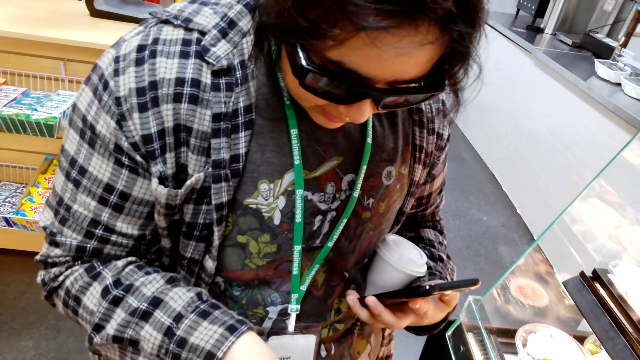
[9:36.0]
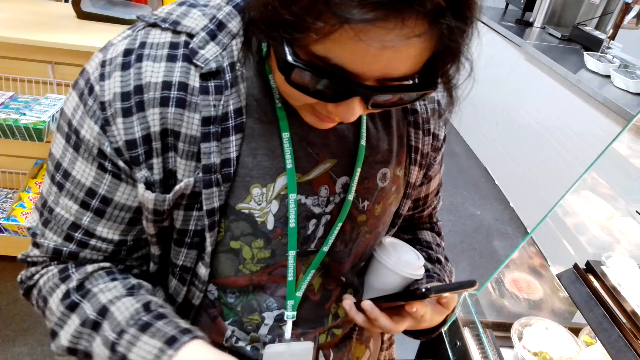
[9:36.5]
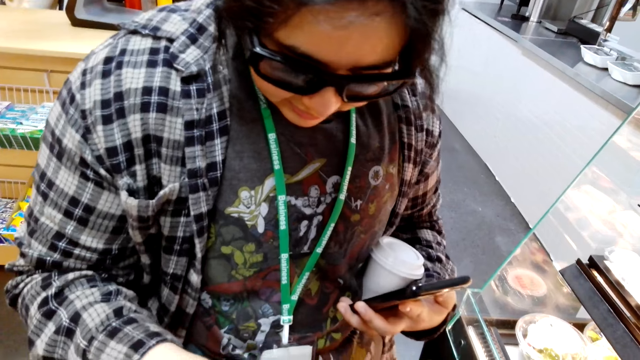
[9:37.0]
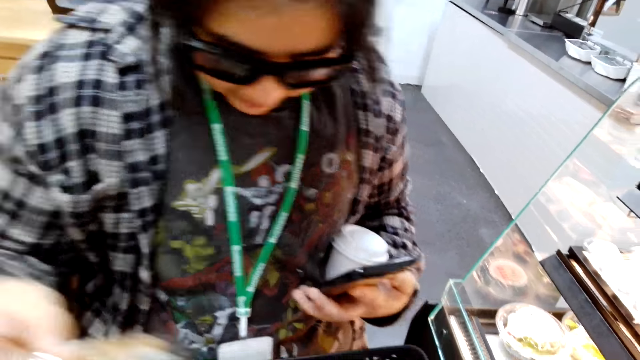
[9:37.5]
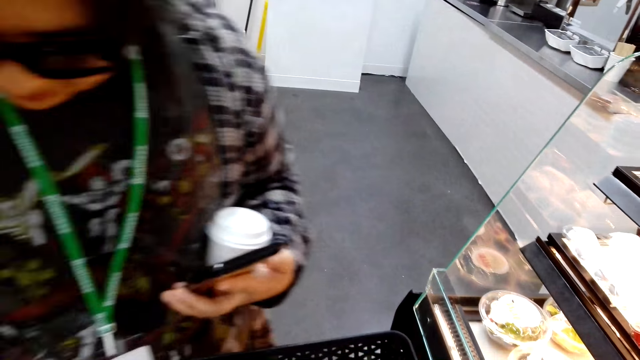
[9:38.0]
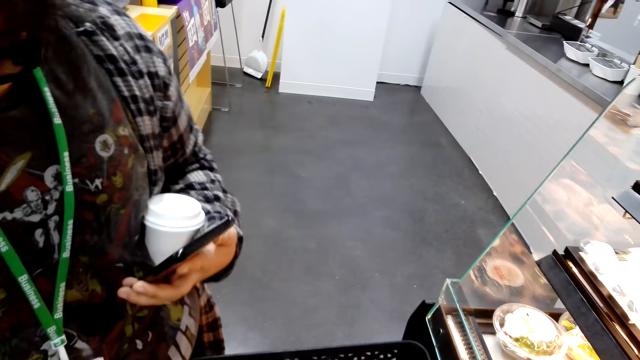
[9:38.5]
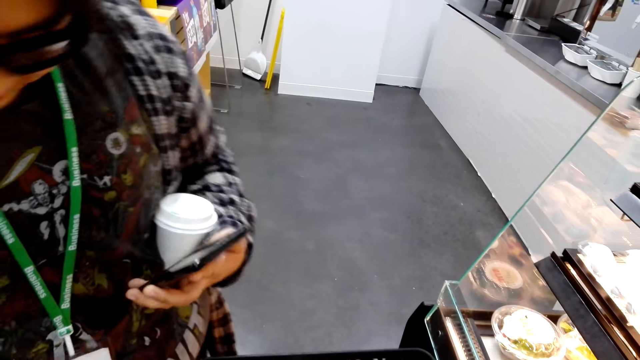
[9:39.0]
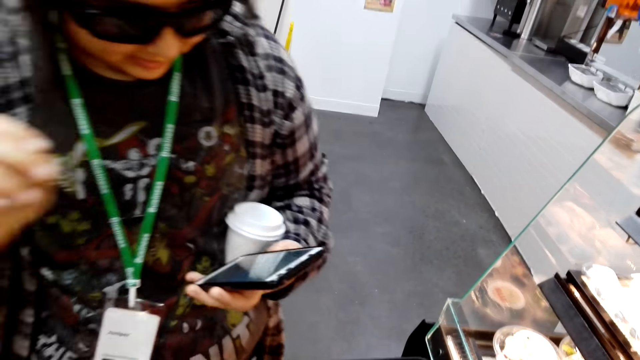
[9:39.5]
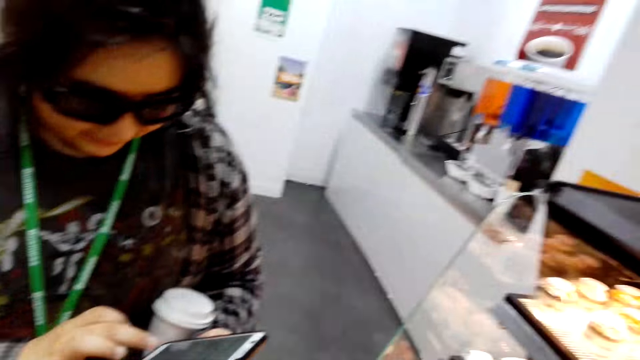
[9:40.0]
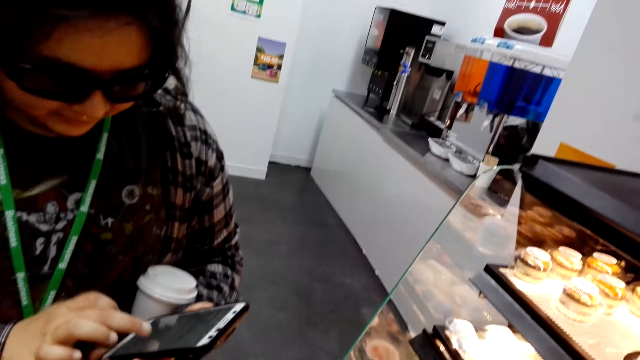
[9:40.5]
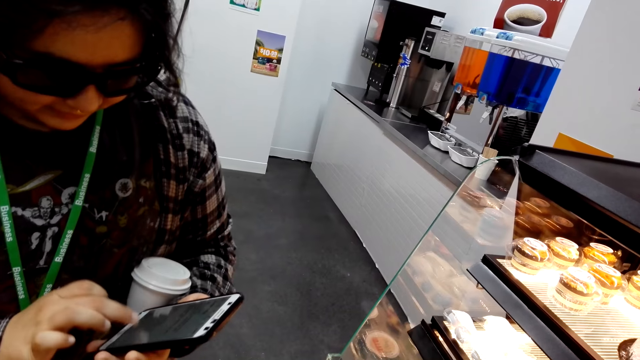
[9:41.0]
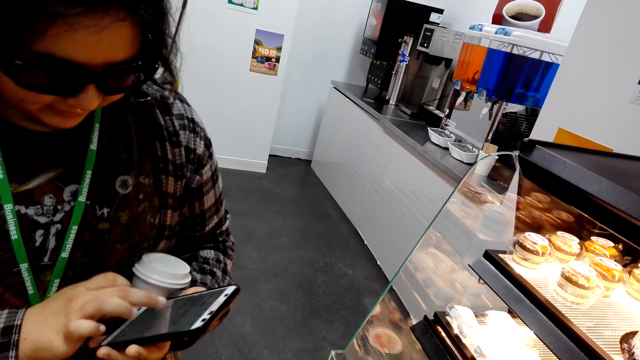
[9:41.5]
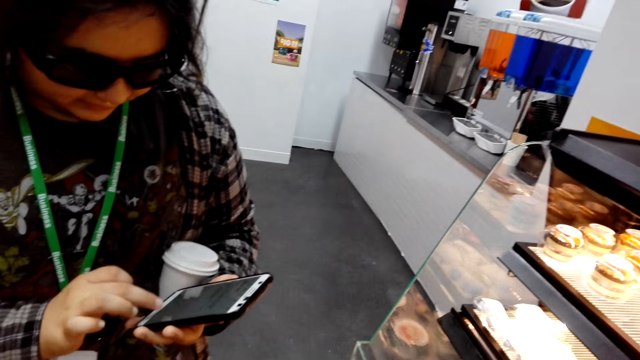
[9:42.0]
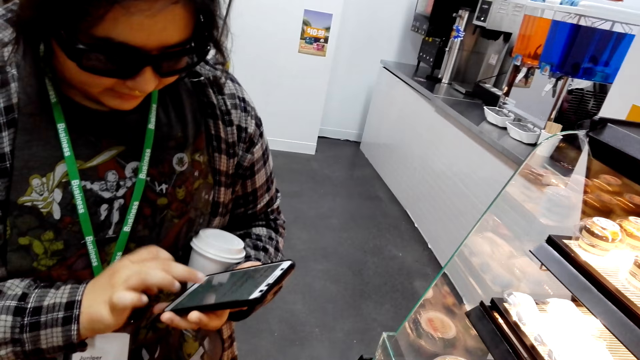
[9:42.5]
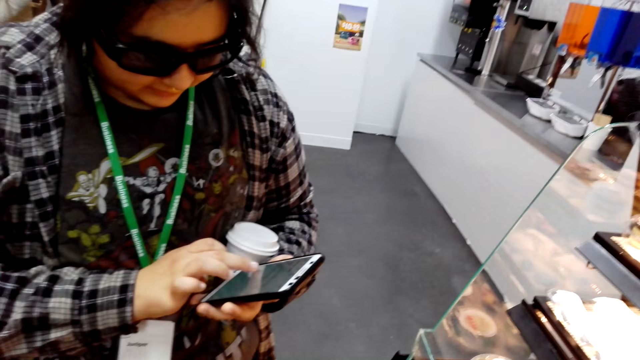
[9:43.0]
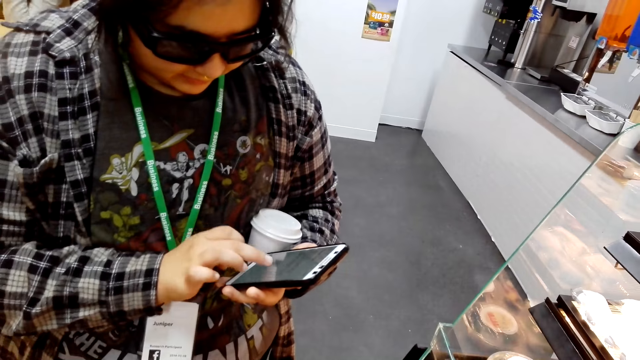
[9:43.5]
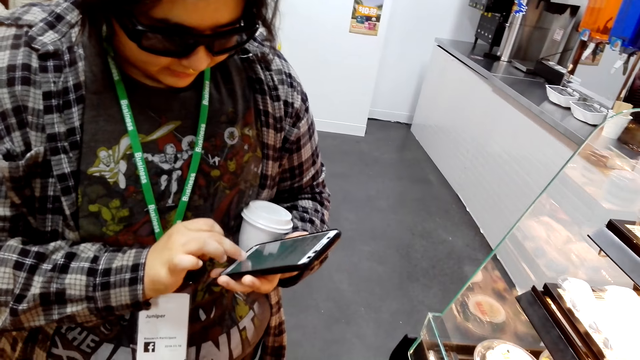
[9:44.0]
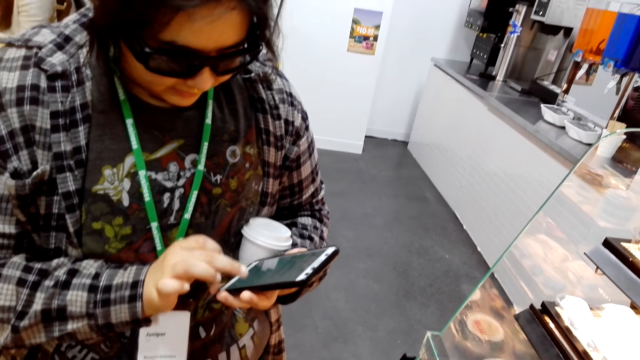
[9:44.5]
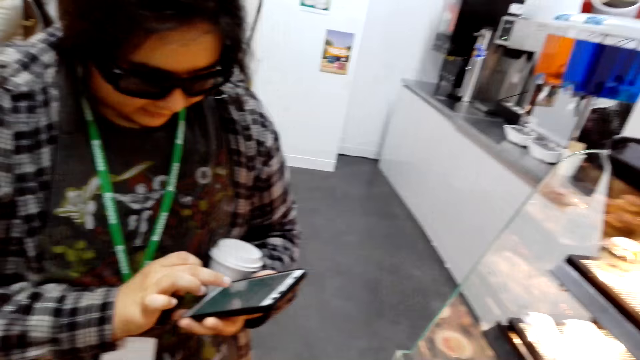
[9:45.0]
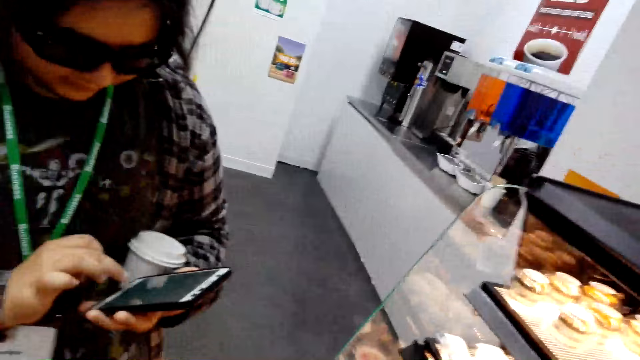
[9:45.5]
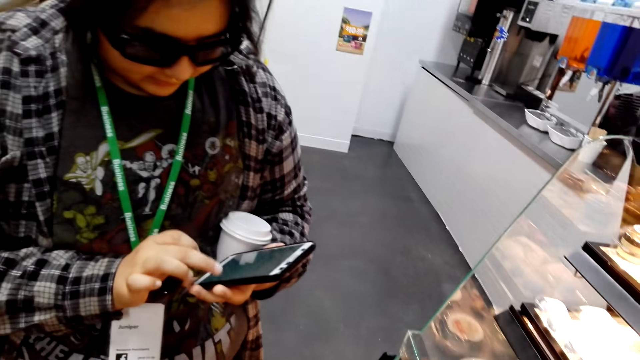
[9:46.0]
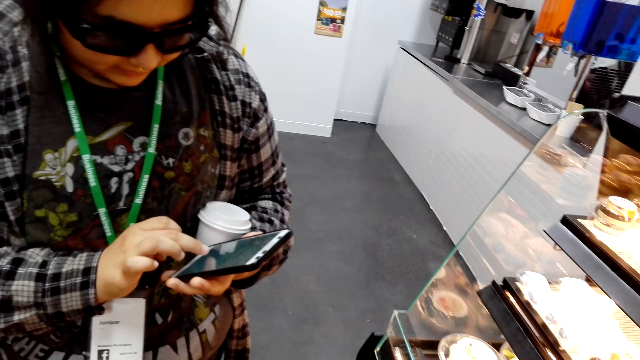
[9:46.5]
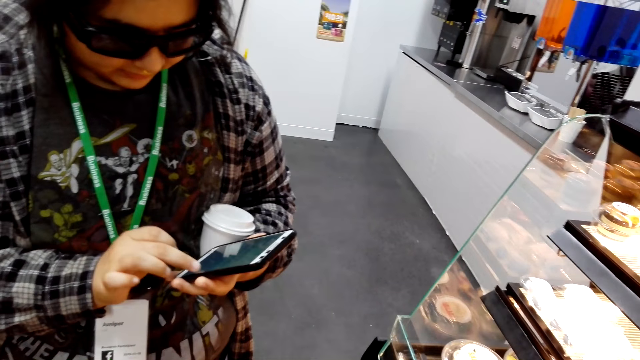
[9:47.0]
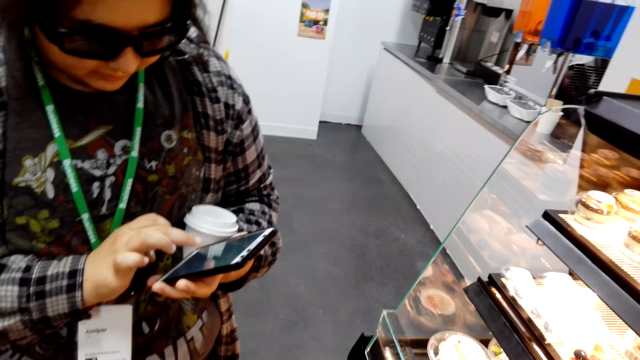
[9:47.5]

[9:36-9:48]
The woman checks in the basket, searches in the basket and clicks on the cell phone. She scrolls through the phone.

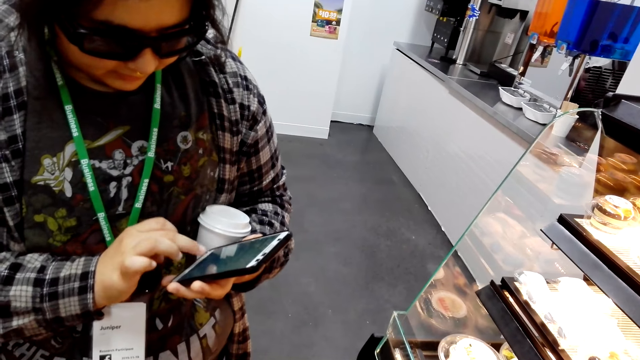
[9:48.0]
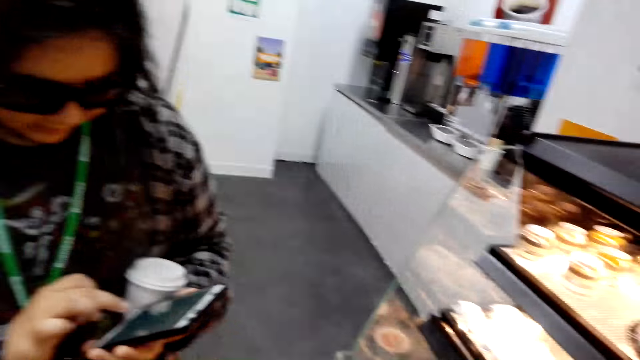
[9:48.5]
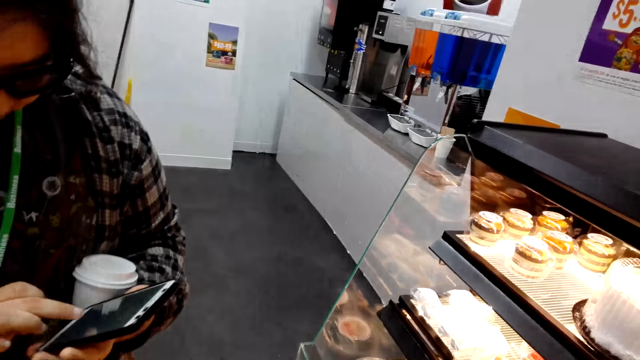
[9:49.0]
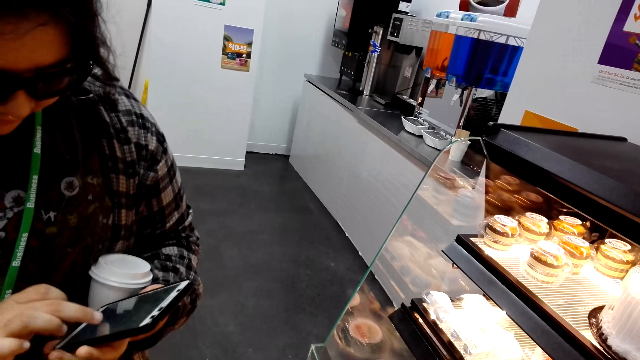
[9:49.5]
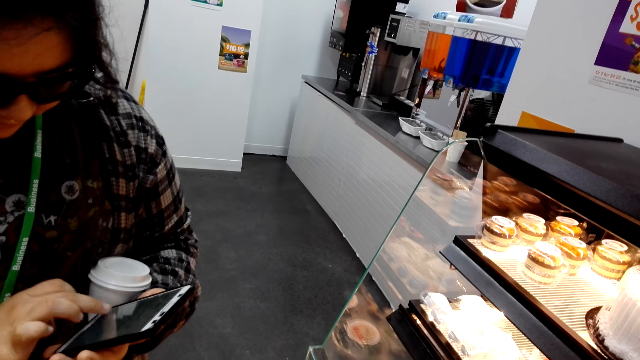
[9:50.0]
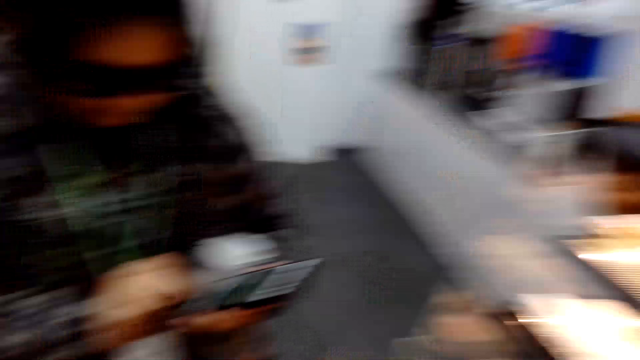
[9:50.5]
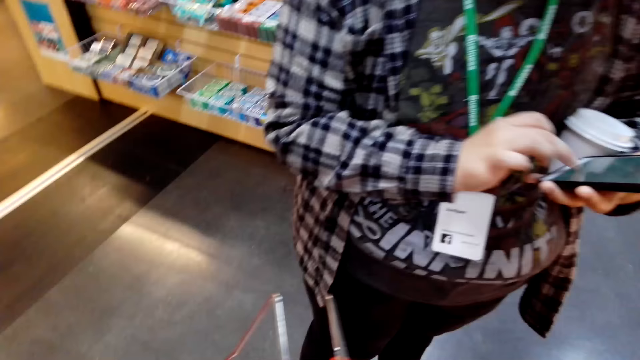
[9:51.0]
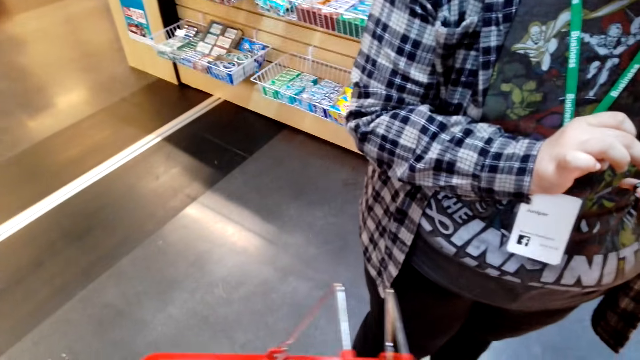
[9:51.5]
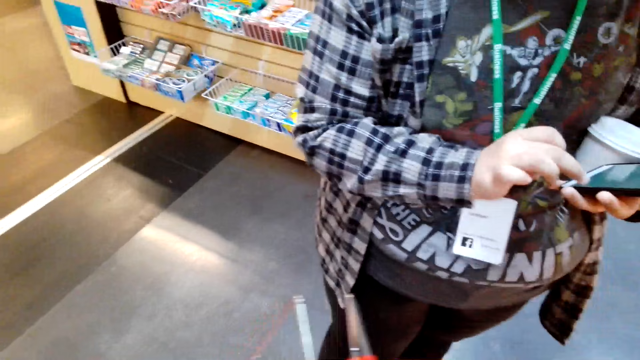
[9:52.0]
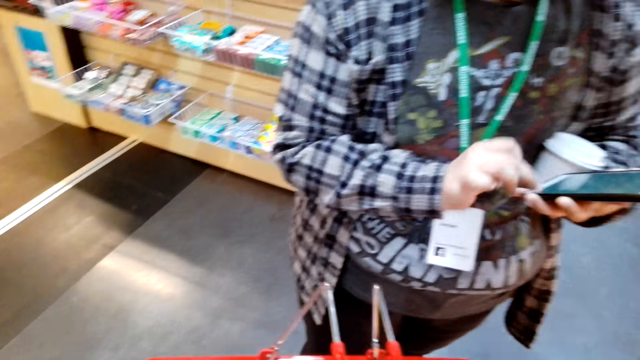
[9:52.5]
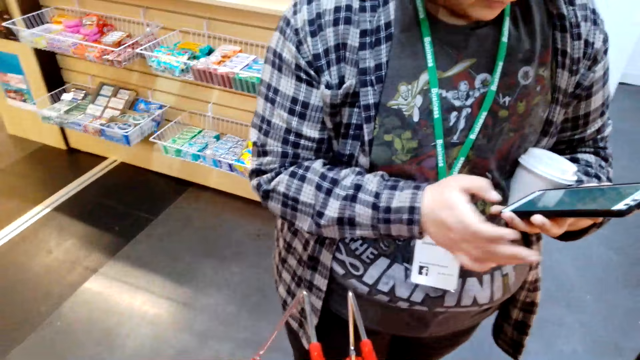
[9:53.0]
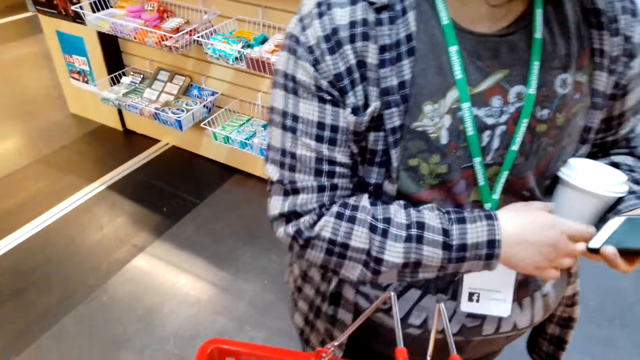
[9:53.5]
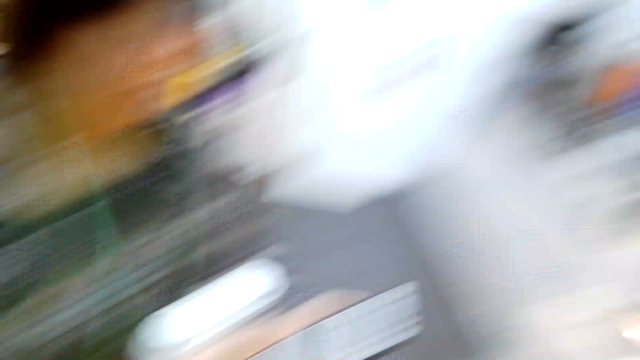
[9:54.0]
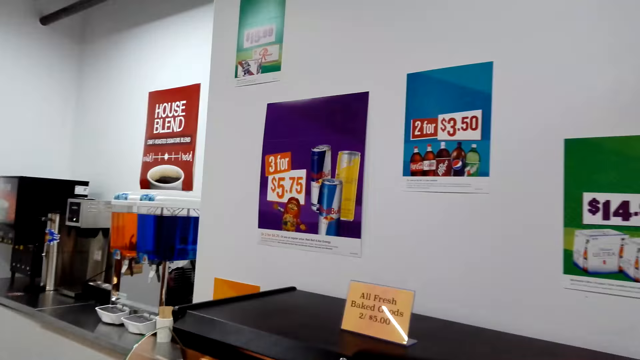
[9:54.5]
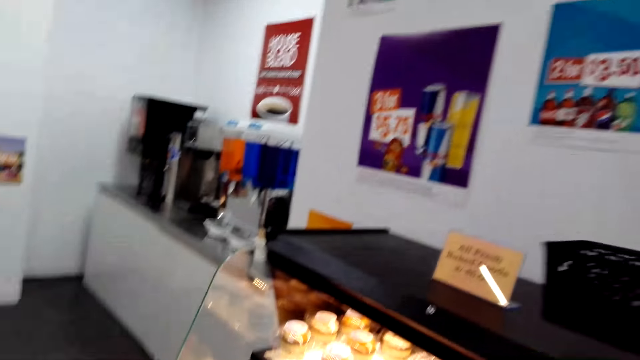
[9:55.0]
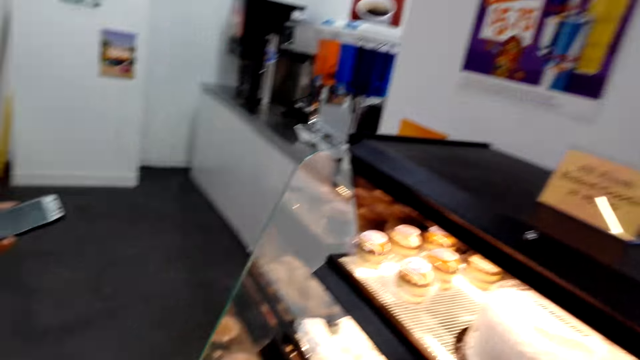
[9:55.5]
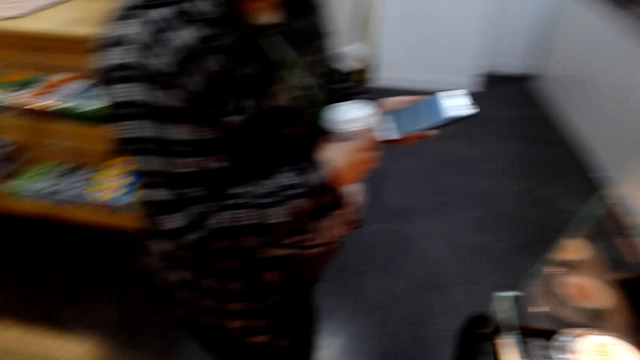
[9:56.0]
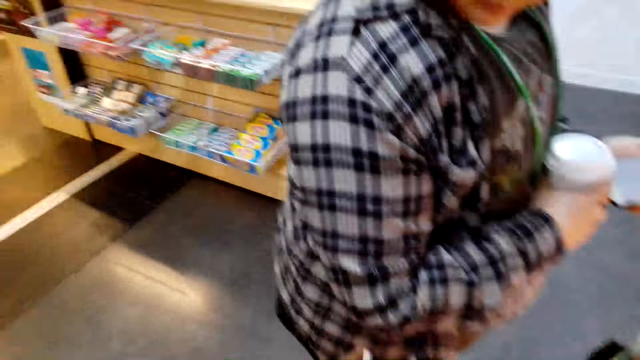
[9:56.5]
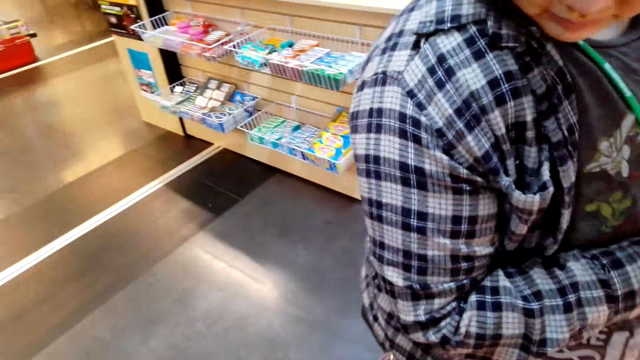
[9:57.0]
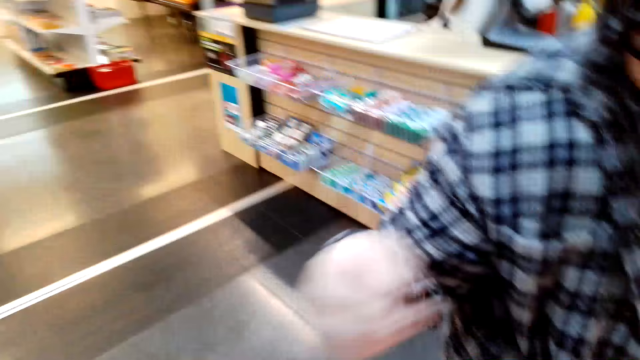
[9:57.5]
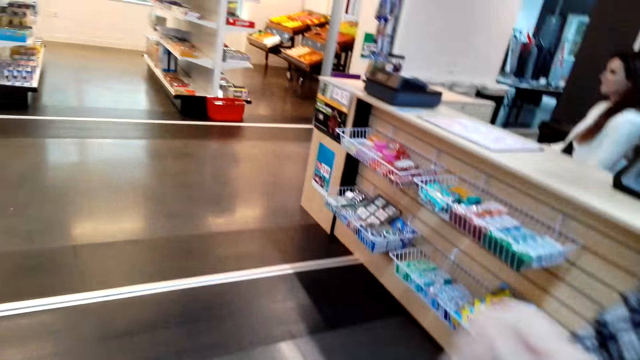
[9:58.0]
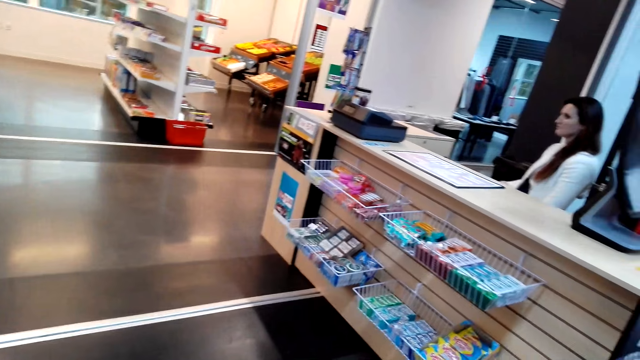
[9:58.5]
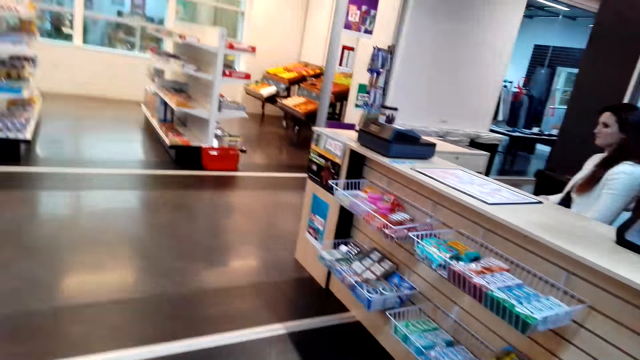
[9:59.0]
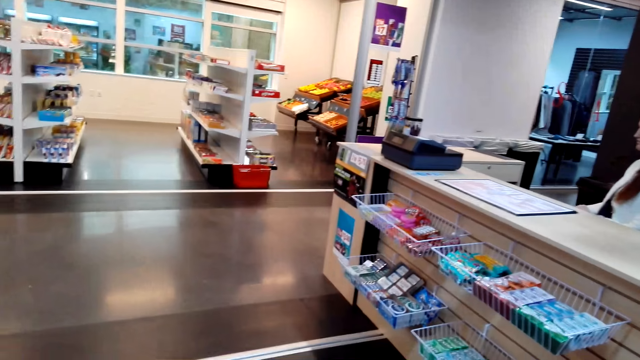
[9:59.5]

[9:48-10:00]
The camera wearer holds the shopping cart. They carry the shopping basket and place the basket on the shelf. They talk with the woman.
